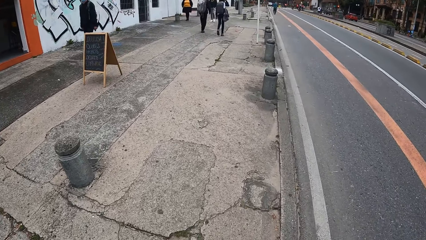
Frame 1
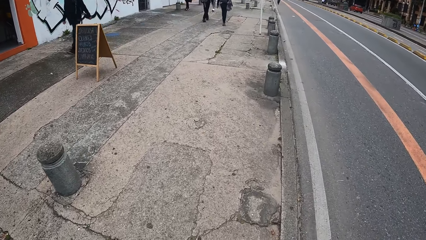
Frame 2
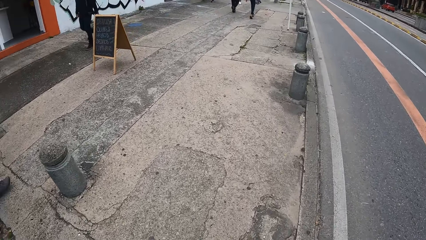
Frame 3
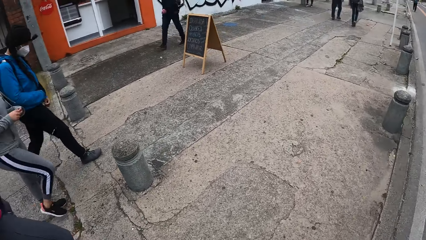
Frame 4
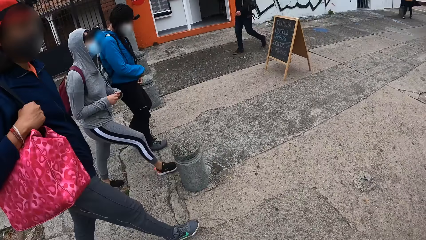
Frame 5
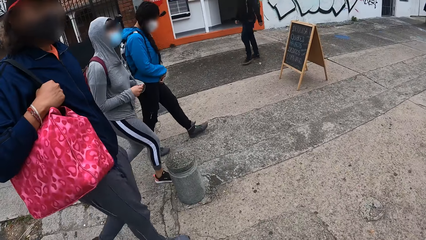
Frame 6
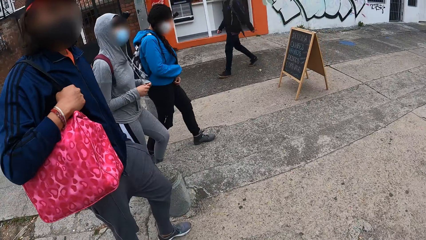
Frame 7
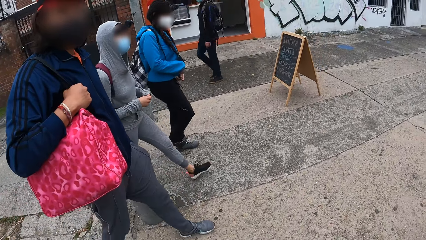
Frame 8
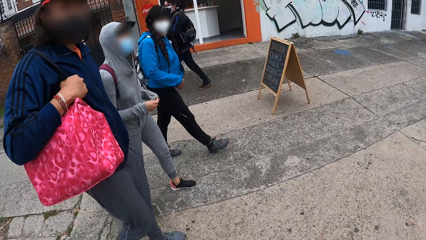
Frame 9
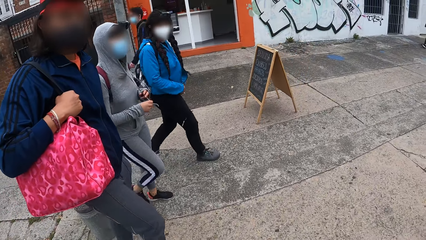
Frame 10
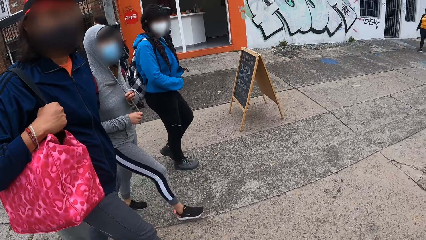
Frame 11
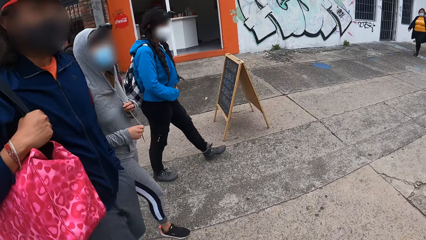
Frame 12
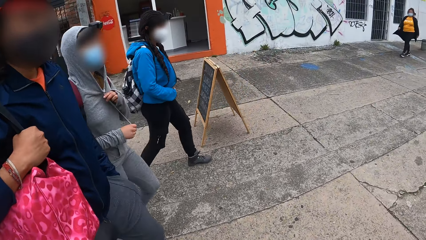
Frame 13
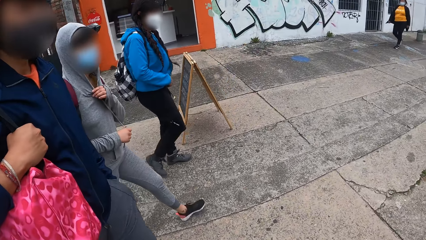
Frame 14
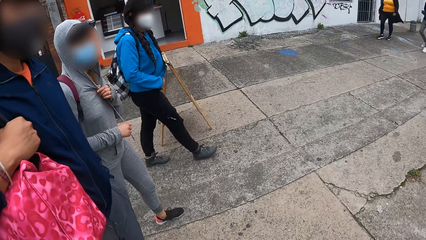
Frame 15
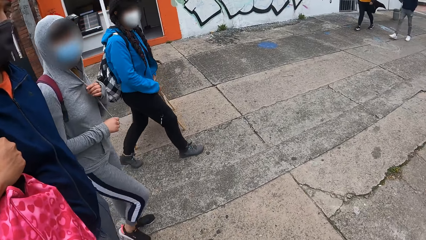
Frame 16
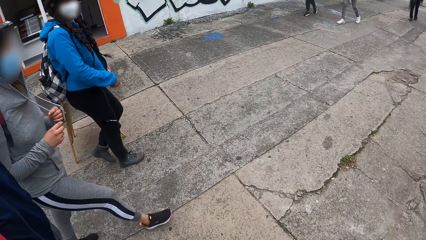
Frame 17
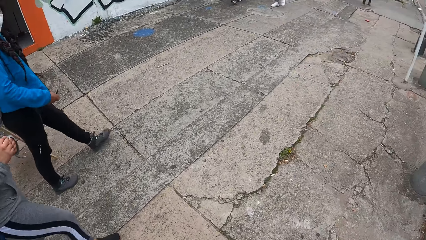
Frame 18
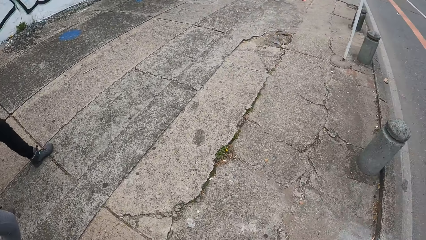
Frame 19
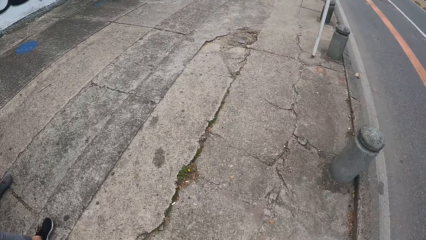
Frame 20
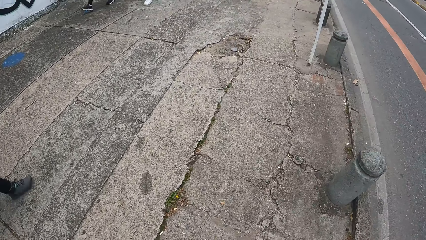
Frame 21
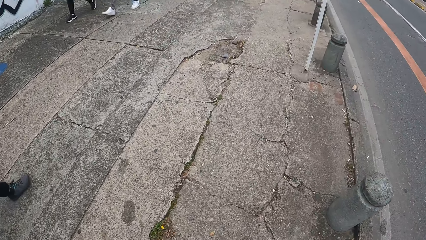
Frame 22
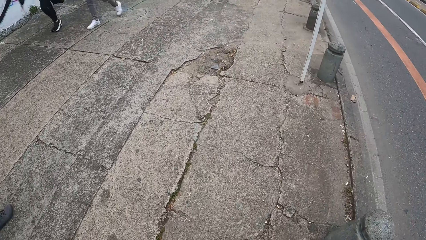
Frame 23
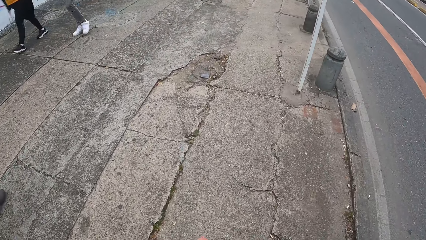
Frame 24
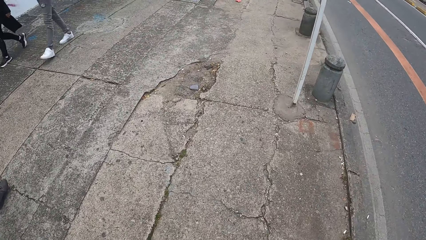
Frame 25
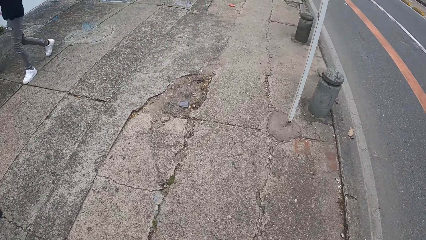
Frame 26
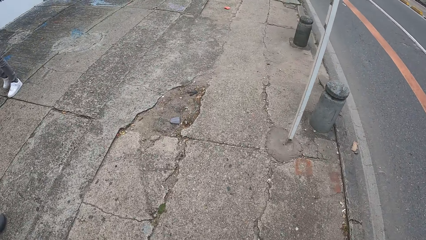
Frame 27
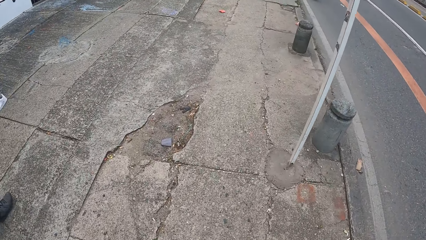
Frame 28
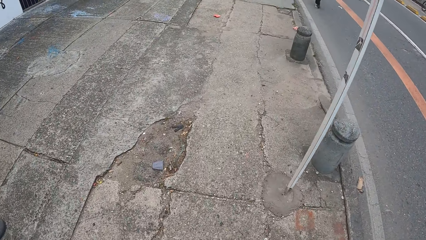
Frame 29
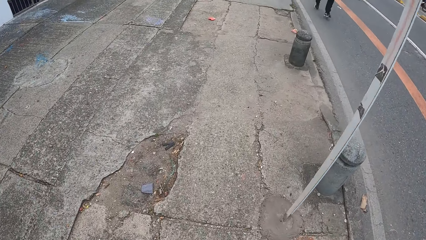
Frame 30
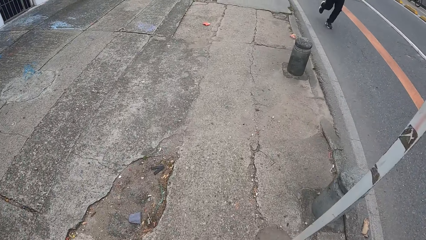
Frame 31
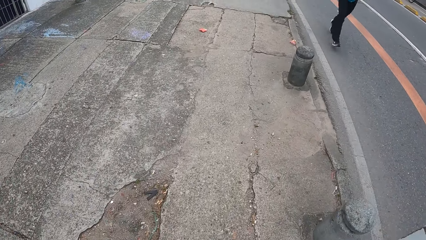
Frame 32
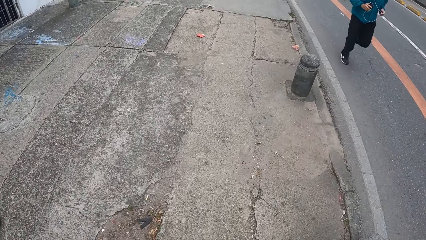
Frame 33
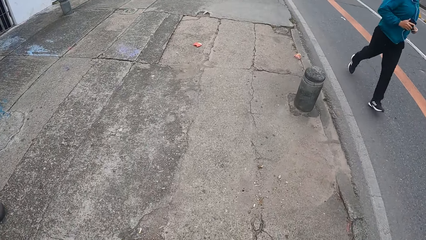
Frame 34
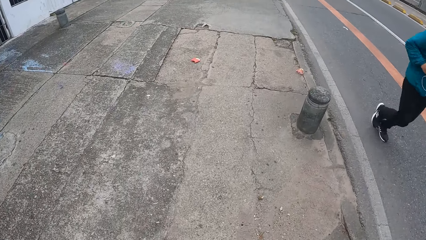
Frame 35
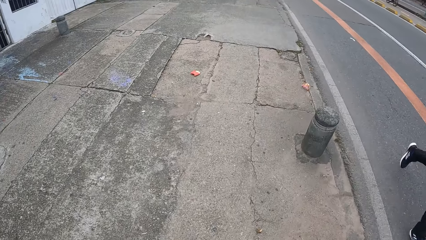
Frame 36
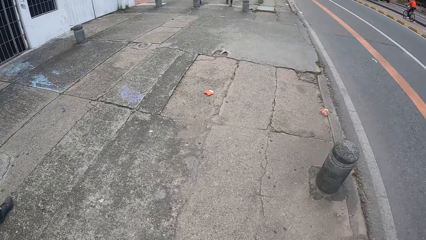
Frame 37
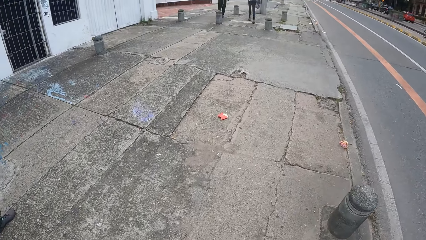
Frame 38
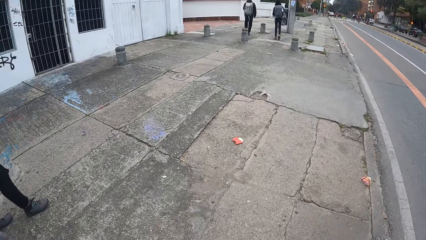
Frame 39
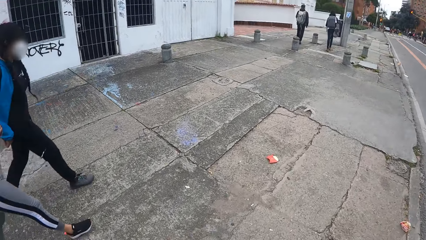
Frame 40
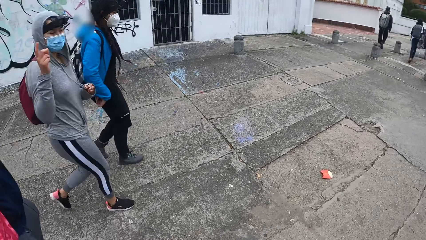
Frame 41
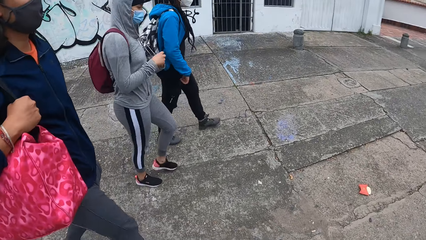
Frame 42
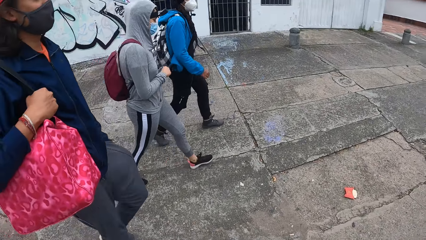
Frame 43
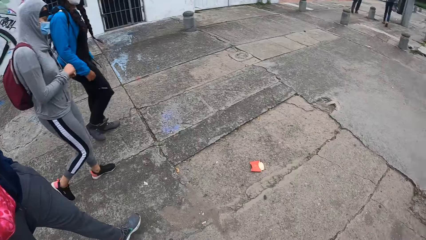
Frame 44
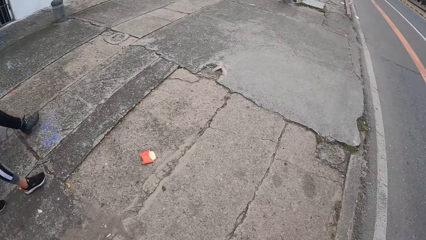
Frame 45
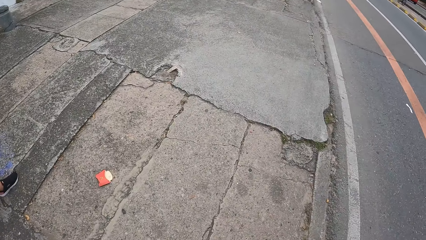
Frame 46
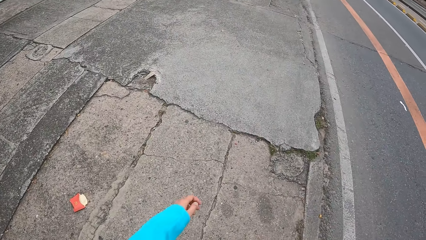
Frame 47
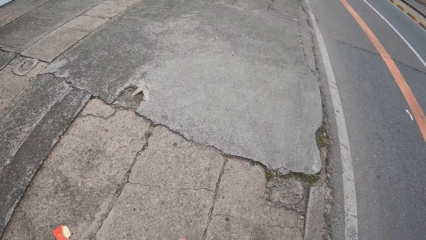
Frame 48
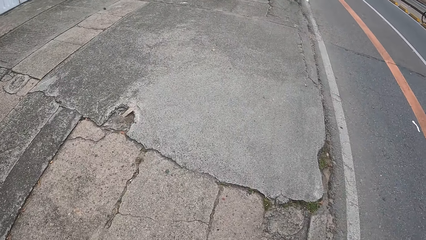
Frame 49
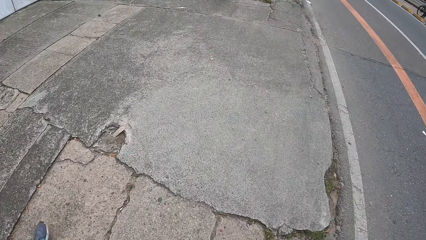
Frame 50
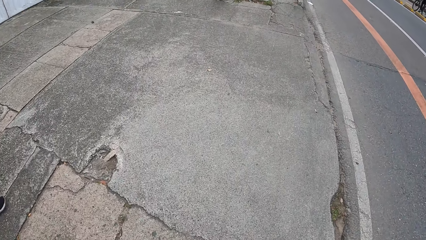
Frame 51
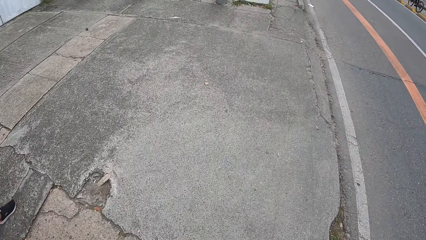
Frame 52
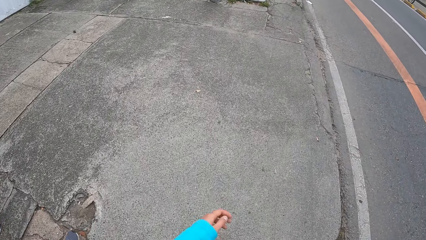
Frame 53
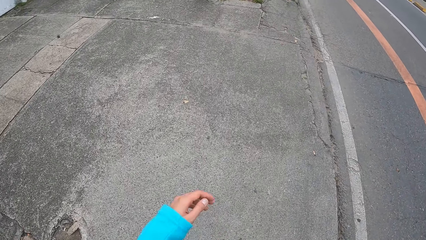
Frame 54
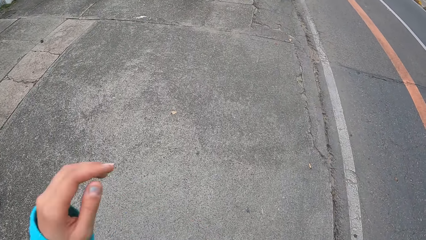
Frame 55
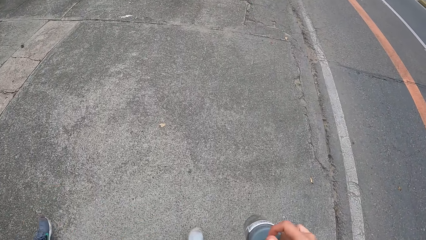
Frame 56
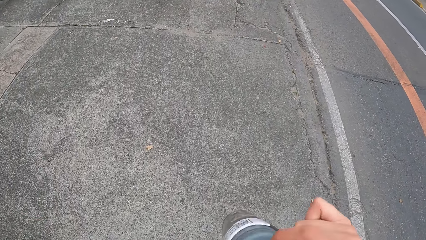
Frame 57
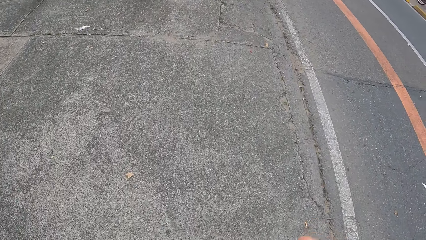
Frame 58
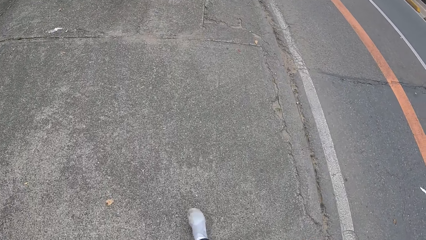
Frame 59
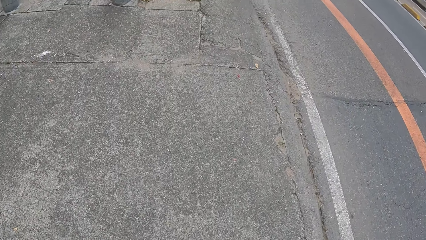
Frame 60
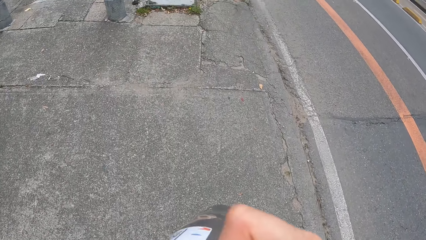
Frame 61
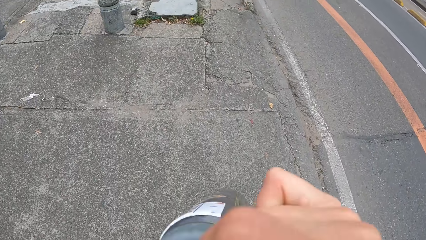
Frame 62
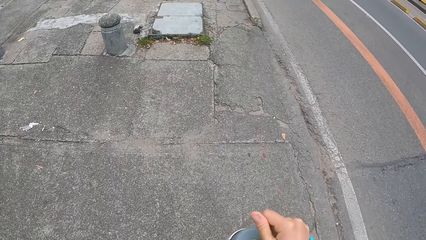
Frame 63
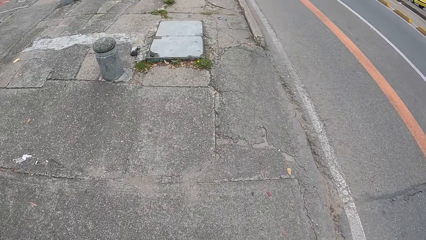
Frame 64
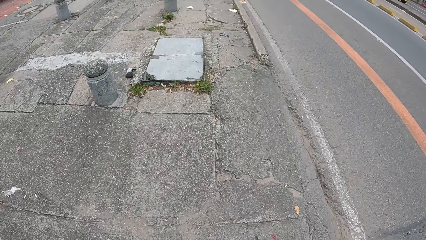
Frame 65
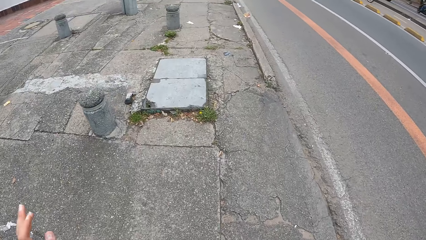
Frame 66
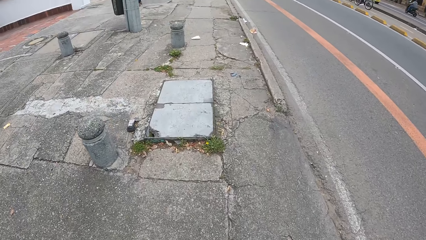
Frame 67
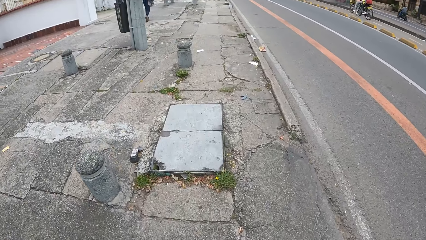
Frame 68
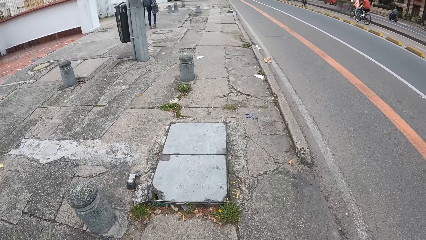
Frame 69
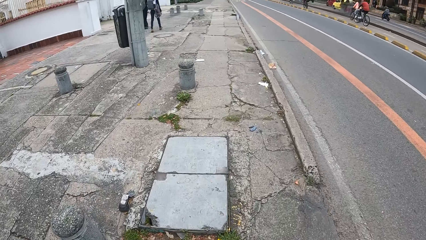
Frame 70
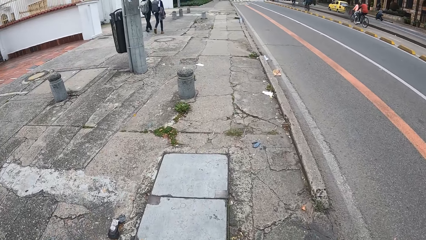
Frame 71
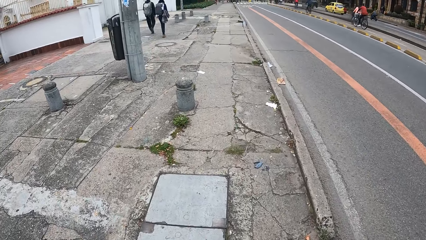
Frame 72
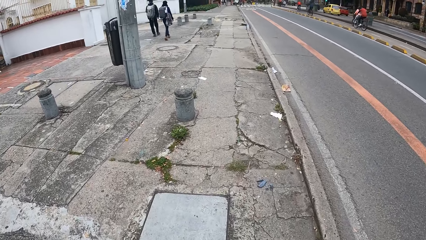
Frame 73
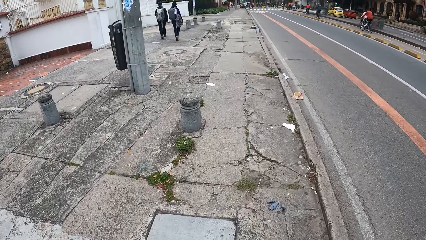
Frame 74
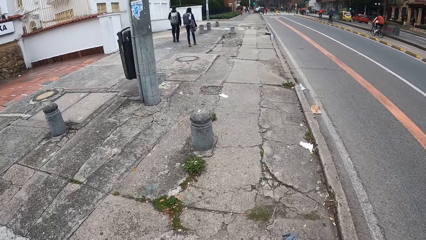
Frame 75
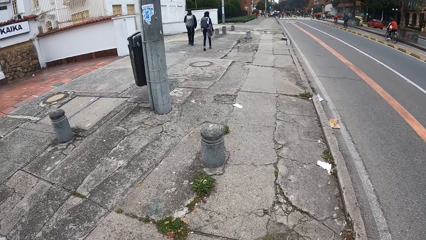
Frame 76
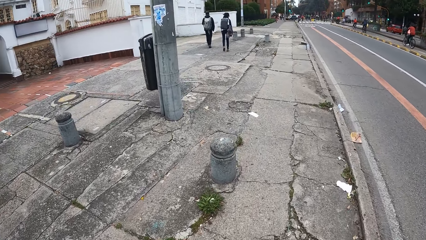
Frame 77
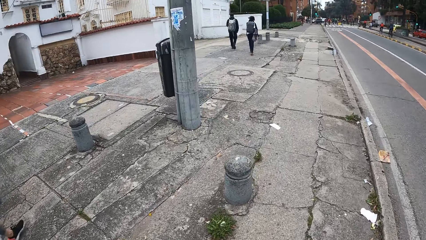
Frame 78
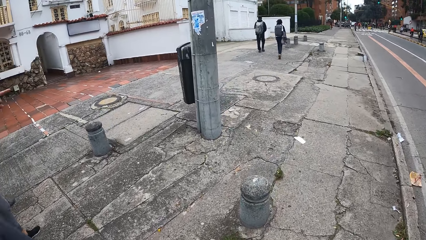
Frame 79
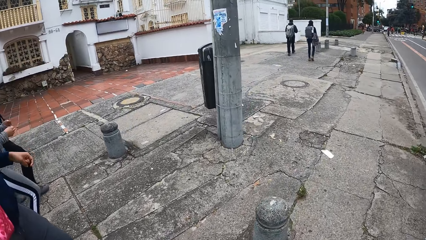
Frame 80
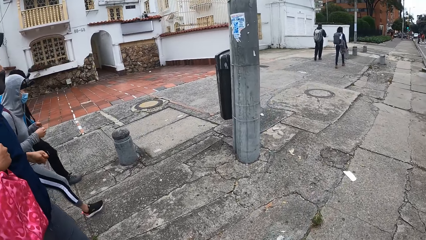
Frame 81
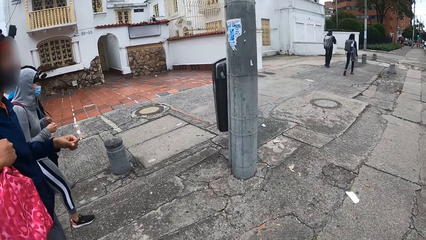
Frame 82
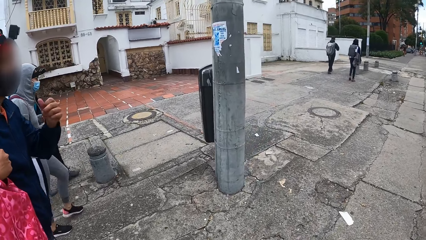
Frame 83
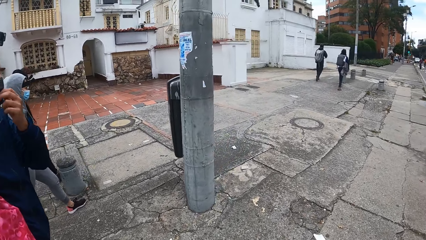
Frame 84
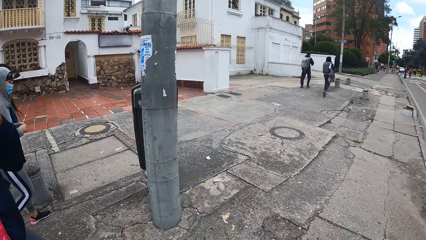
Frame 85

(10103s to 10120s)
The camera wearer turns around. A woman pulls down the zip on her jacket with her right hand. A person, another person and the woman walk beside the camera wearer. The first person holds straps on the sweater. The camera wearer turns around. She walks on the pavement. A third person and a fourth person walk past the camera wearer. A fifth person runs past the camera wearer. The camera wearer turns around. She moves the left hand. She walks on the pavement. She lifts her left hand toward her head. She raises both hands. She lifts her right hand toward her head. She holds a bottle. She drops the right hand. She walks on the pavement. She turns around.
